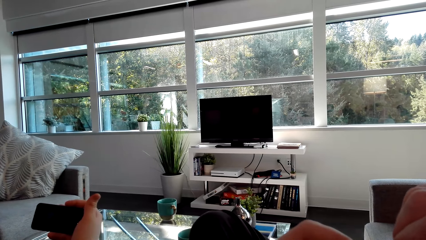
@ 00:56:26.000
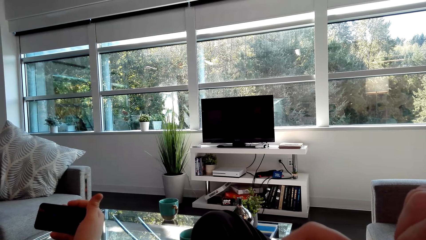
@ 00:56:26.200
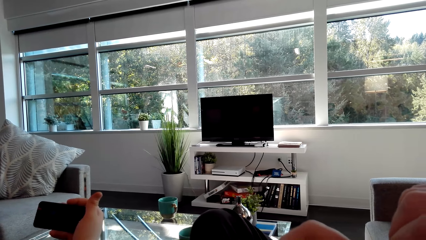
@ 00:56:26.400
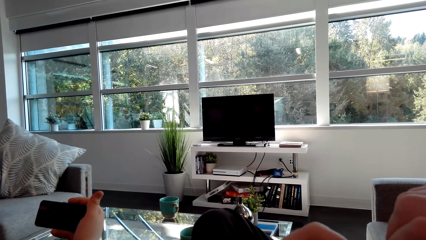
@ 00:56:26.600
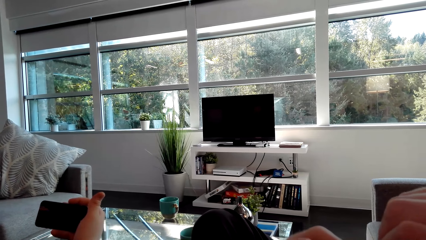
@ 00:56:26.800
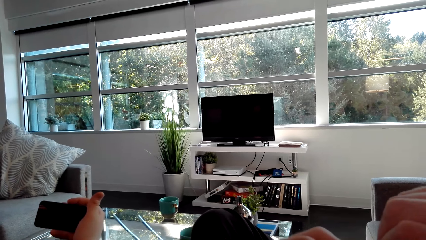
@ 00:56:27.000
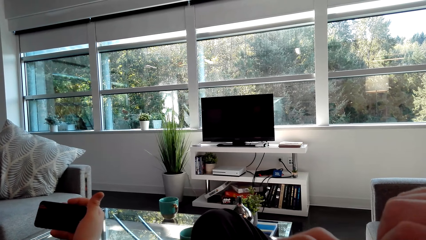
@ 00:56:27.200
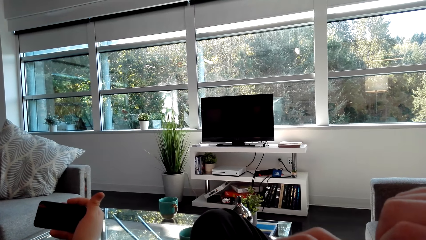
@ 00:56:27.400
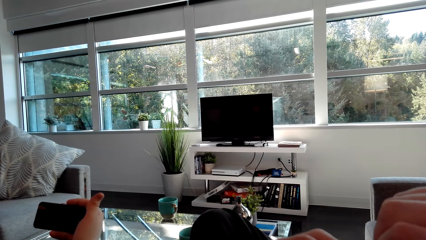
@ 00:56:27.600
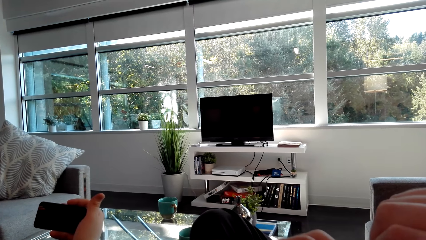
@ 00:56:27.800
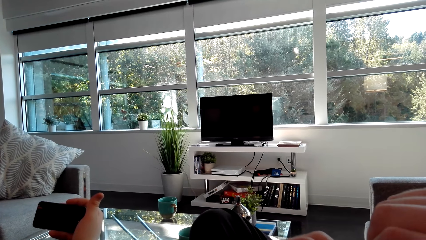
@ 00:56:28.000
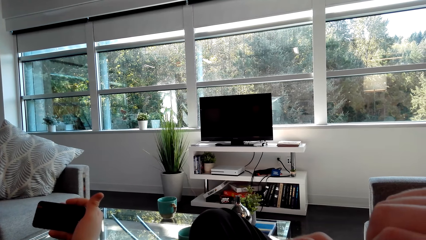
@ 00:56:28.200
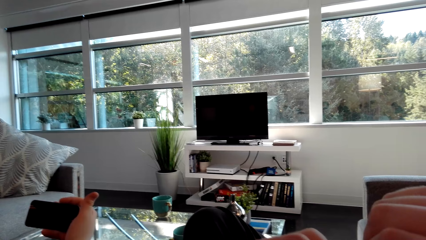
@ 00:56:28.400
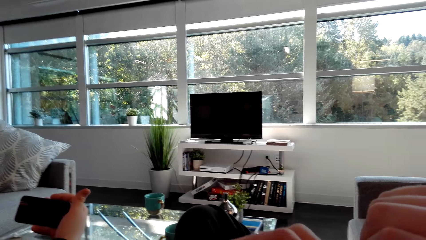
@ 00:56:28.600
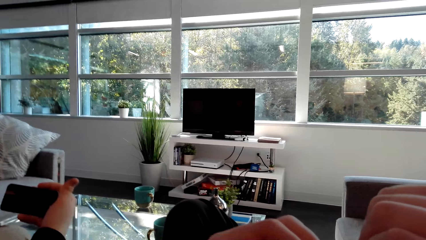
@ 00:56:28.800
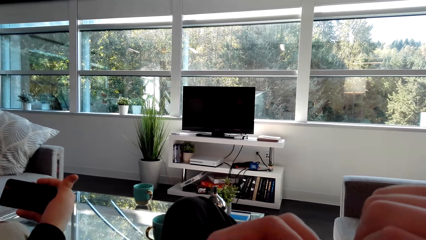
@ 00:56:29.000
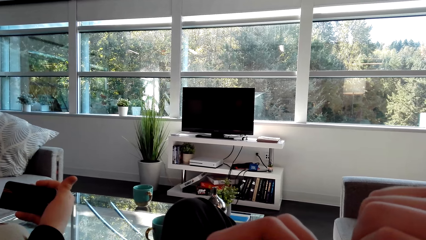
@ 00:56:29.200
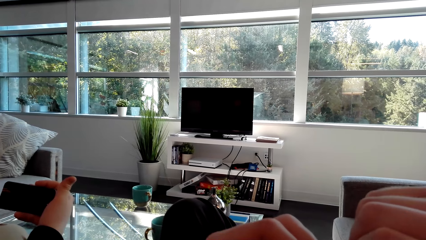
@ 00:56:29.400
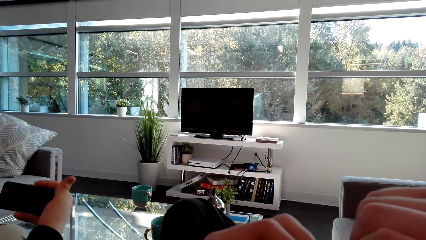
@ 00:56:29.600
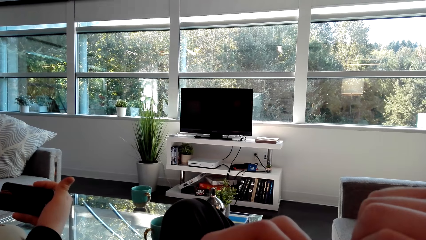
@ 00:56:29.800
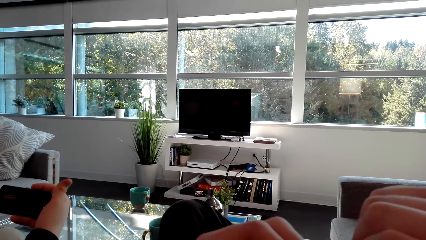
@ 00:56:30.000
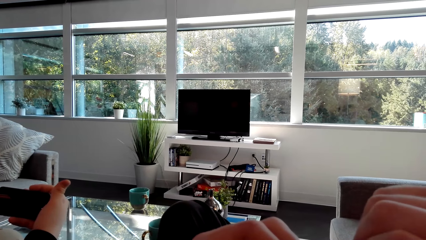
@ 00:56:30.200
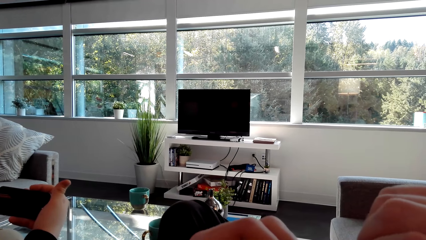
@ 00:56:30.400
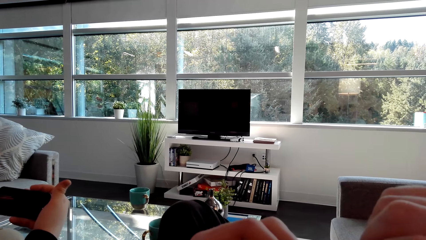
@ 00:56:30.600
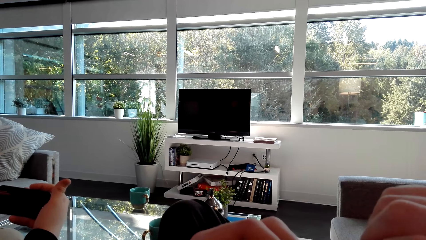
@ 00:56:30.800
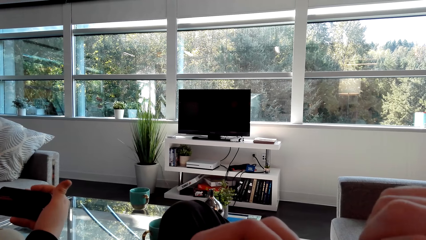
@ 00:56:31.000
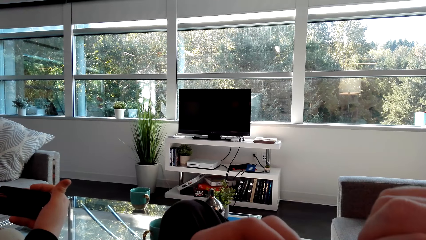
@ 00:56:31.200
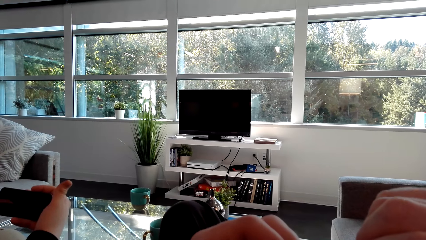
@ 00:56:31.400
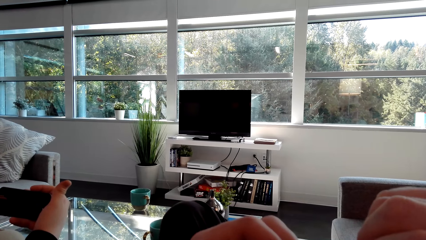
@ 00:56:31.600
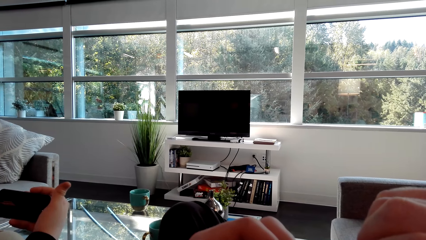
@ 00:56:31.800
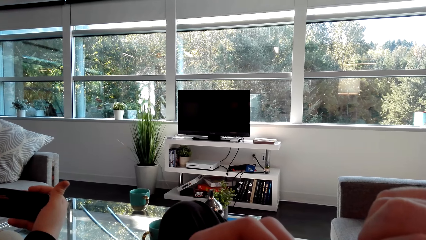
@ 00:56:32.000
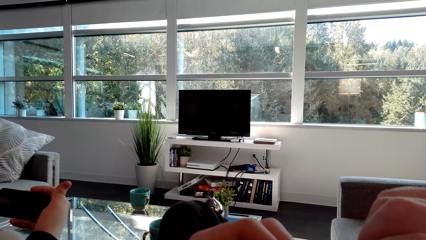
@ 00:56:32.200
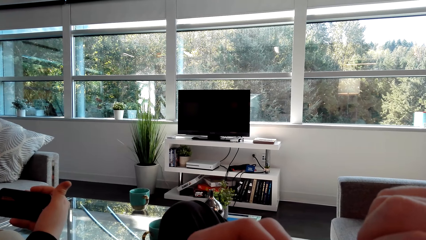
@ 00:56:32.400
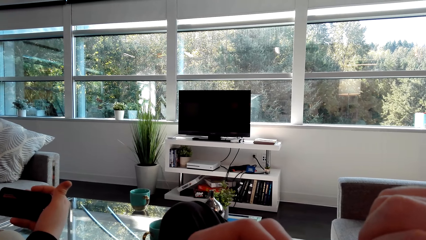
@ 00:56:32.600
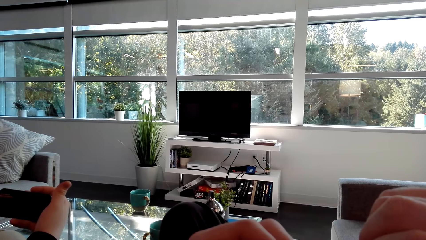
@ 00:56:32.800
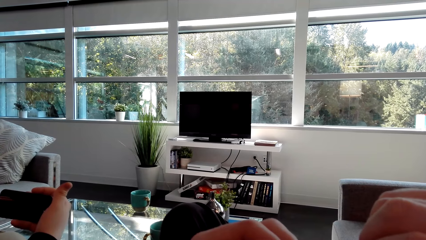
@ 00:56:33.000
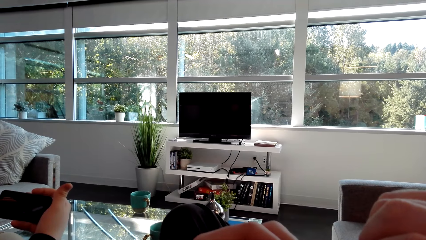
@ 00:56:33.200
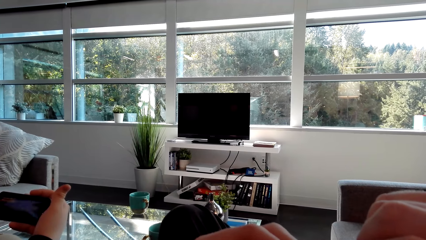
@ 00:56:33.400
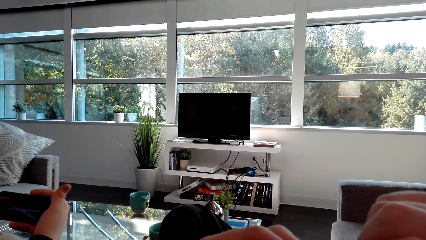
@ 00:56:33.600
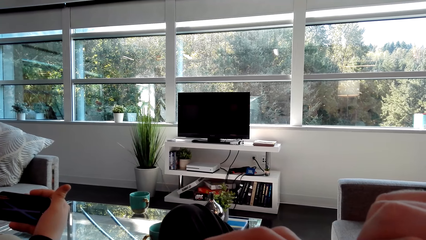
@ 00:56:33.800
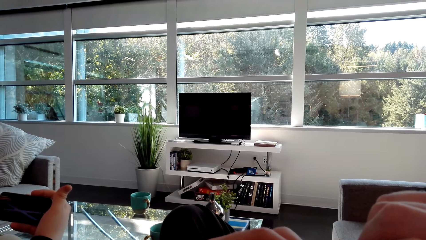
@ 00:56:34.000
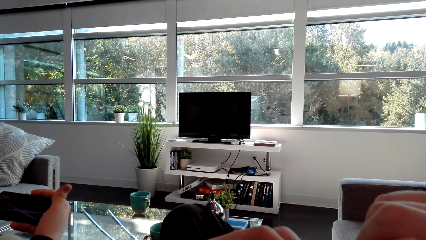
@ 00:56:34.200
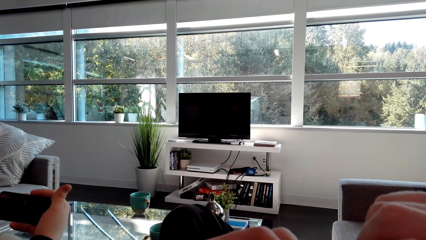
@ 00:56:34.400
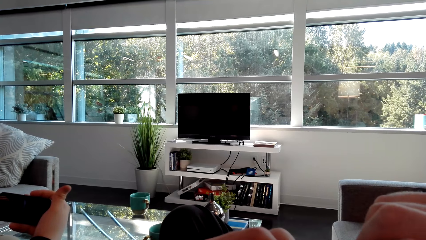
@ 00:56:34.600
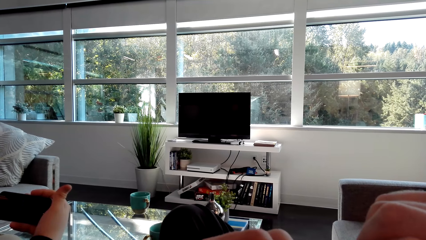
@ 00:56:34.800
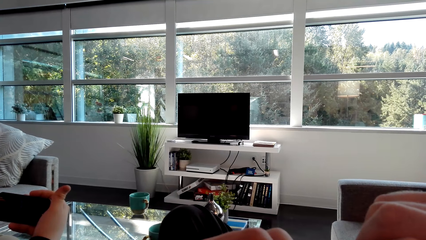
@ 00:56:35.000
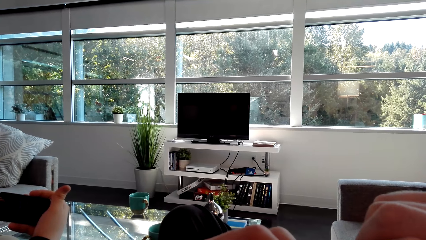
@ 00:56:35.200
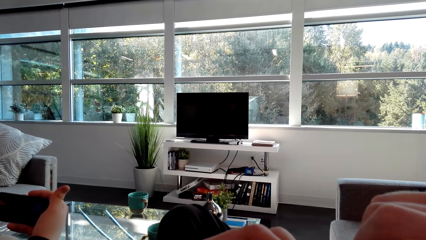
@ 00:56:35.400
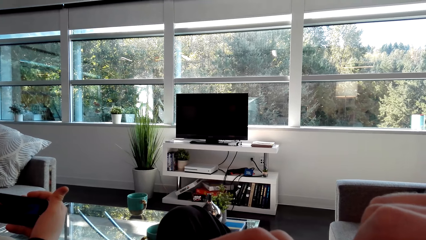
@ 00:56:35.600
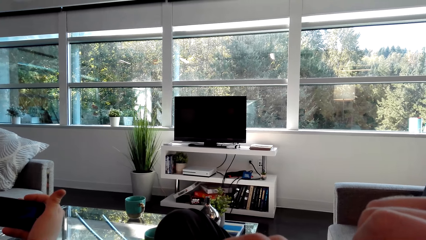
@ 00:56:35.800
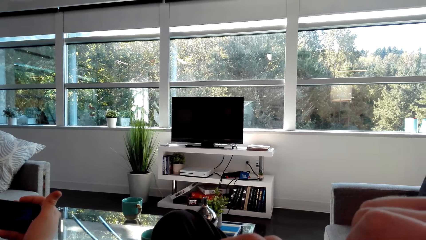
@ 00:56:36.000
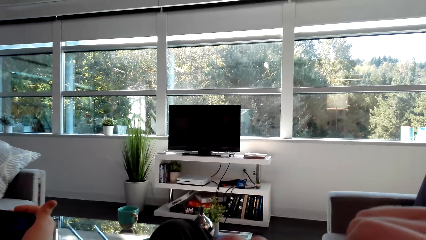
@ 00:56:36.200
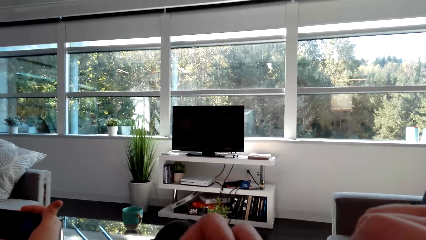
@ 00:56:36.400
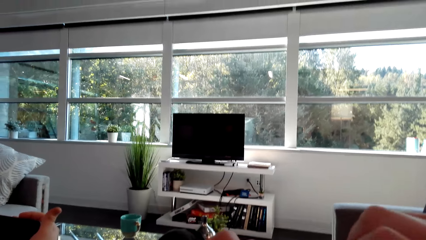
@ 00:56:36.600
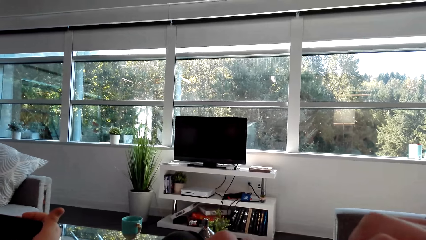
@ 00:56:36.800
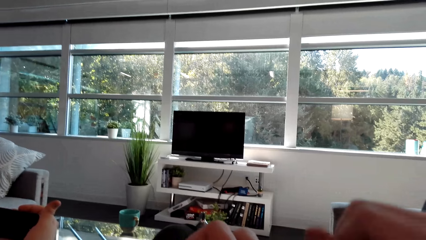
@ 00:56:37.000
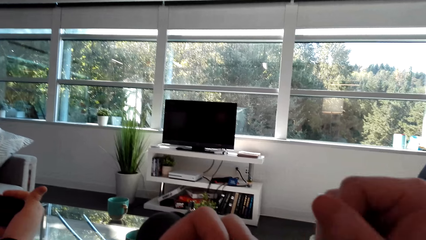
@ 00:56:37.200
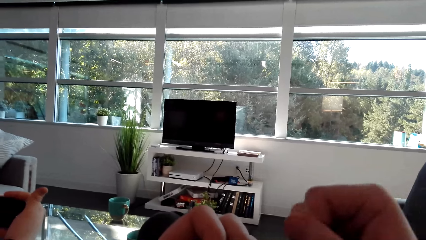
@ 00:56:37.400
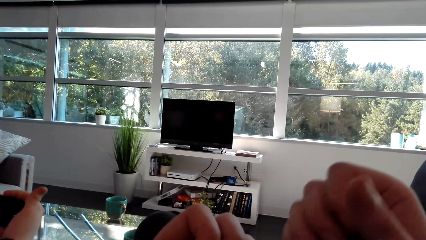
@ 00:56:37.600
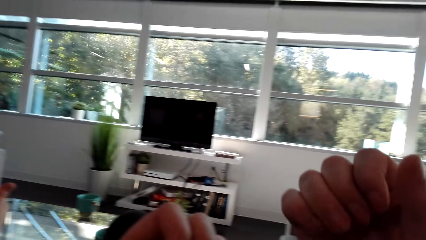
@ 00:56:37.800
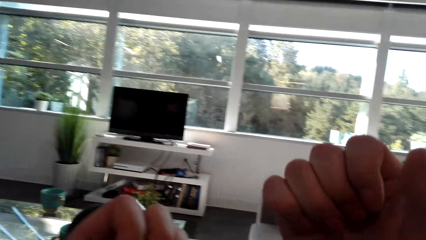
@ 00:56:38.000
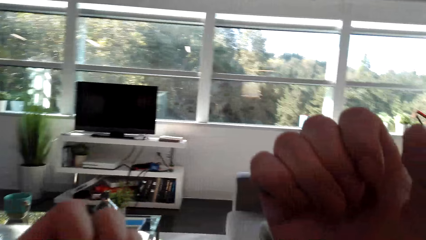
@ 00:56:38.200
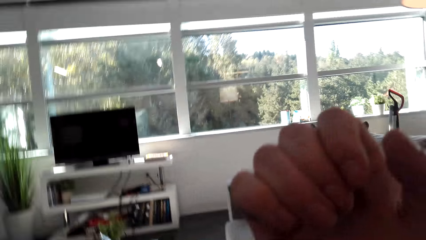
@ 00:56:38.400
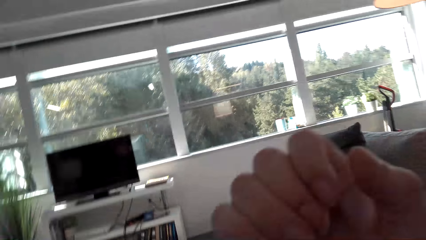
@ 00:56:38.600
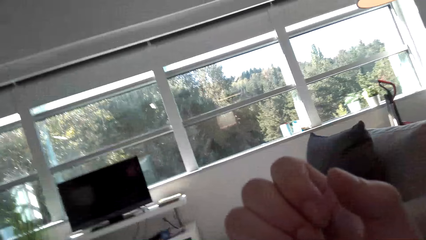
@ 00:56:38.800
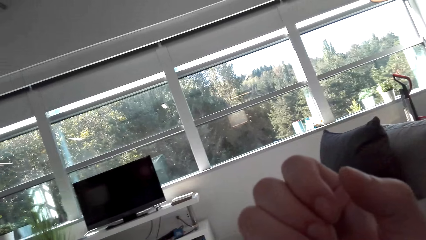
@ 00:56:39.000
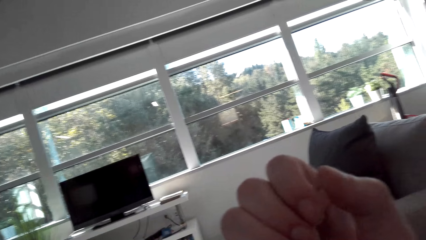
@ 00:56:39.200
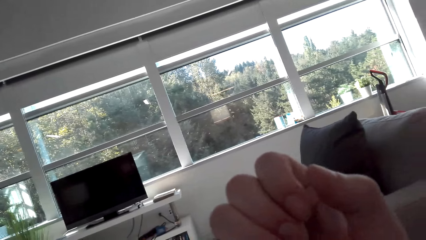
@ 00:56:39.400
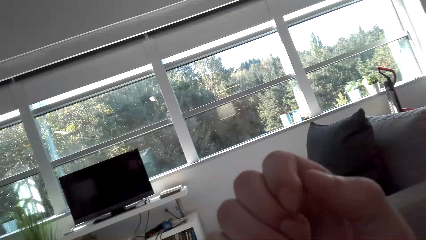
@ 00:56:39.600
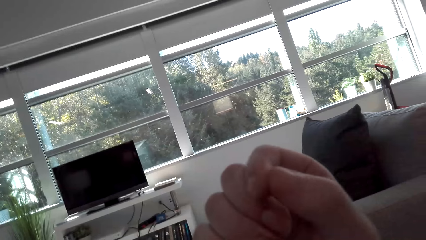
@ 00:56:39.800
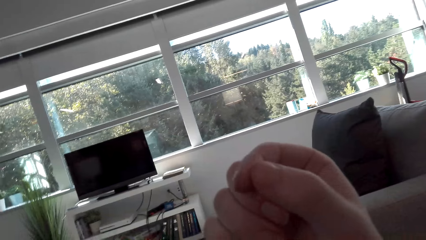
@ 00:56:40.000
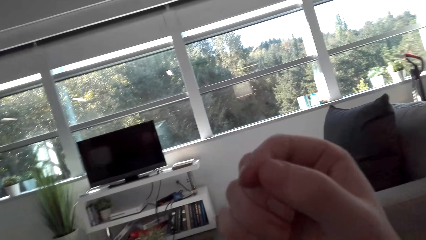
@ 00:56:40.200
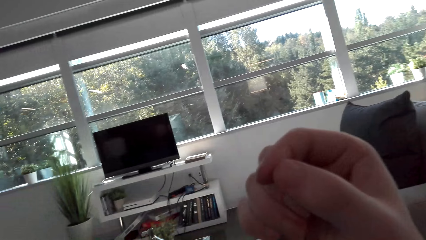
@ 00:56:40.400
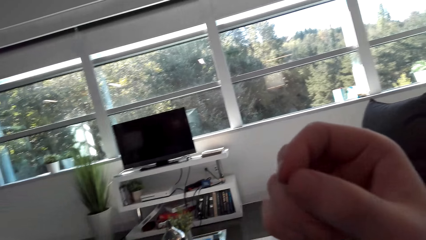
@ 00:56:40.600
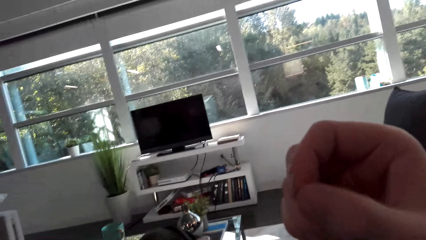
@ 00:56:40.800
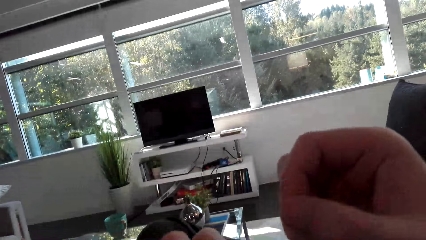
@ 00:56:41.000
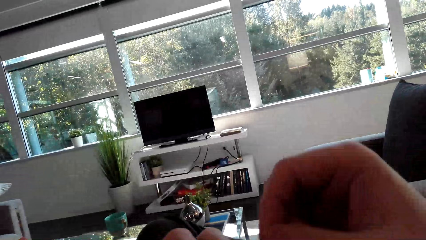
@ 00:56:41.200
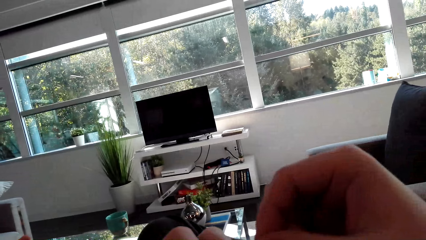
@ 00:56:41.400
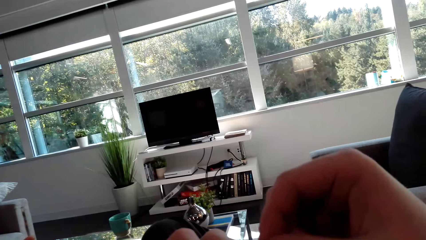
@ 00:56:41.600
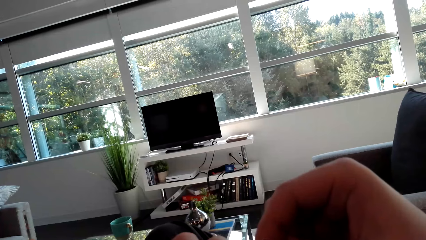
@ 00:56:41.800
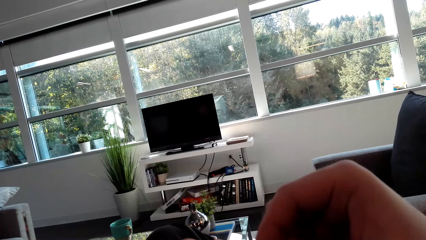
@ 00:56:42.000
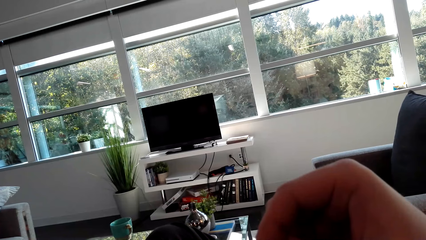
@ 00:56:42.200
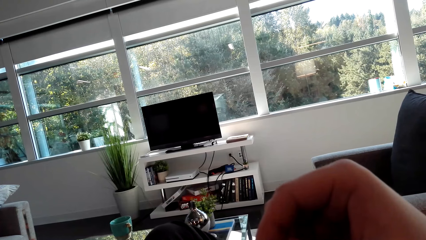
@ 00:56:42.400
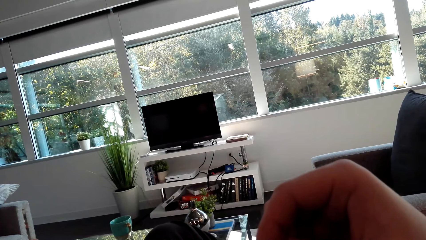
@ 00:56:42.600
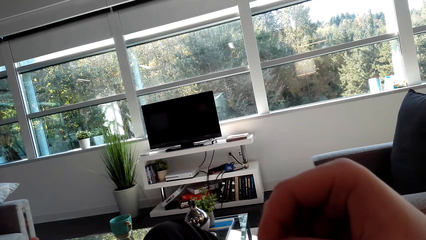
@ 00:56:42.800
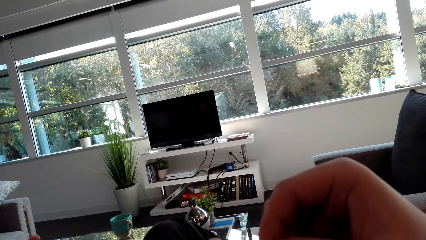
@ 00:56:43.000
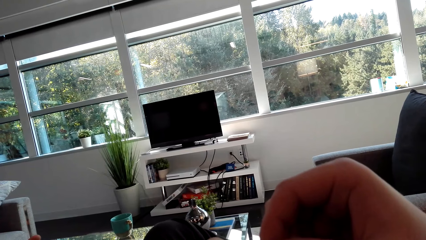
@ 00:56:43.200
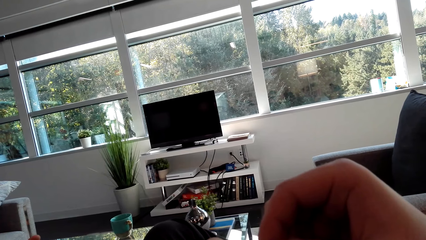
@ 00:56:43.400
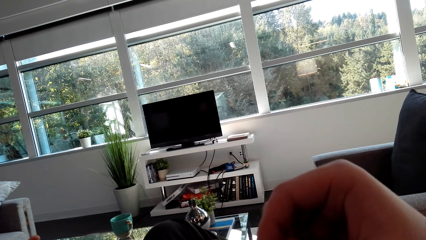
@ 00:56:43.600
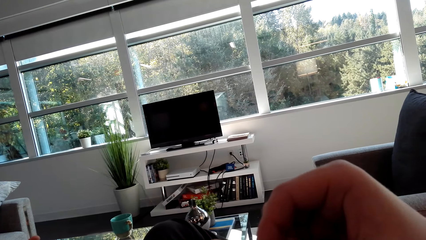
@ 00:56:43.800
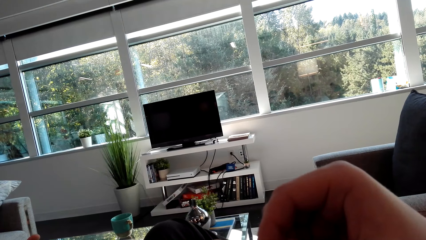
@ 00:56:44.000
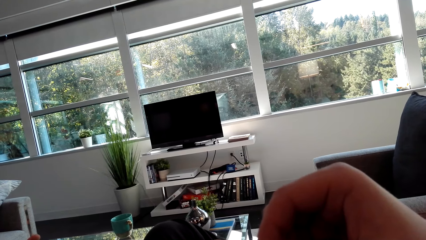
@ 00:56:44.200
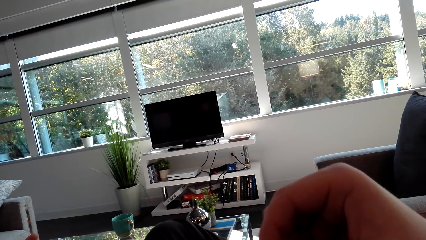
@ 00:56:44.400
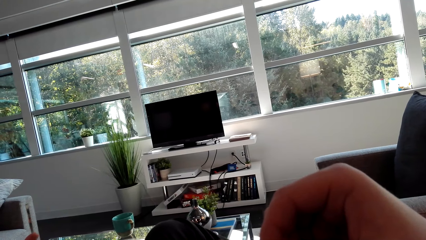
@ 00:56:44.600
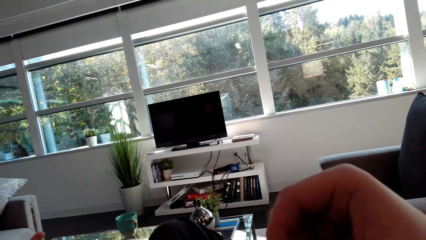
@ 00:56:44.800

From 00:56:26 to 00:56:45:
A man watches the video. The camera wearer lifts the hands. He looks at his fingers.
